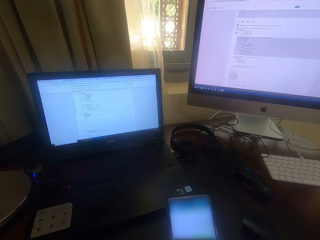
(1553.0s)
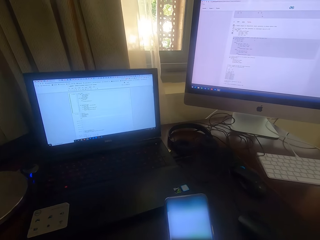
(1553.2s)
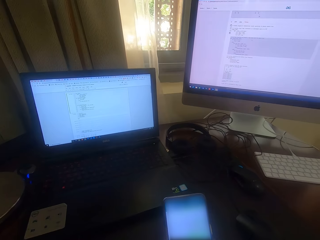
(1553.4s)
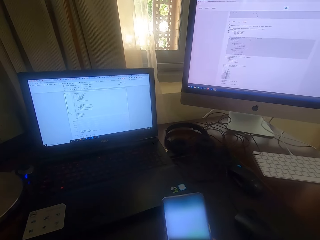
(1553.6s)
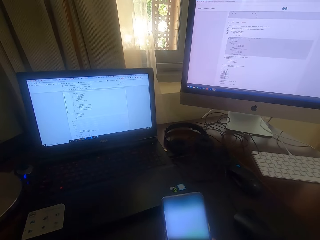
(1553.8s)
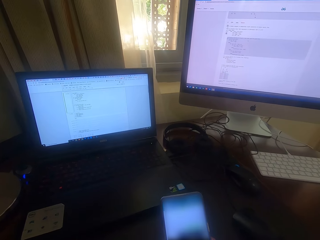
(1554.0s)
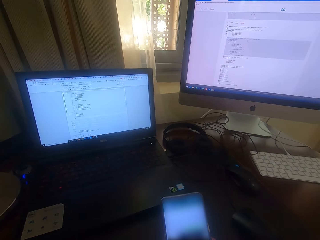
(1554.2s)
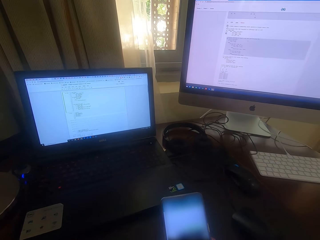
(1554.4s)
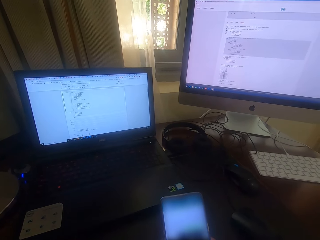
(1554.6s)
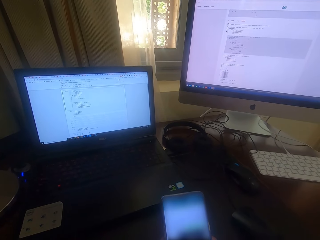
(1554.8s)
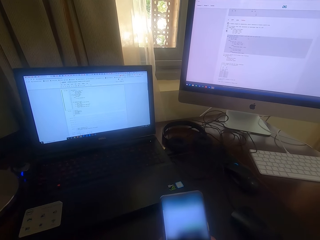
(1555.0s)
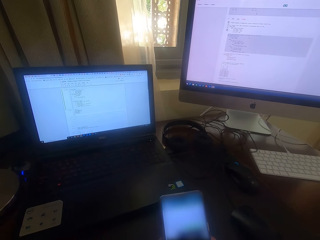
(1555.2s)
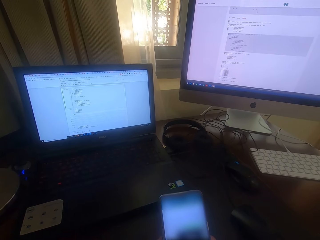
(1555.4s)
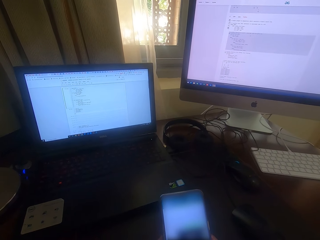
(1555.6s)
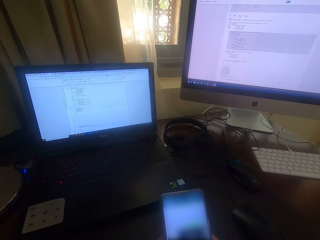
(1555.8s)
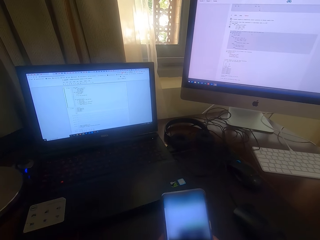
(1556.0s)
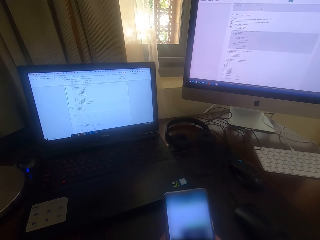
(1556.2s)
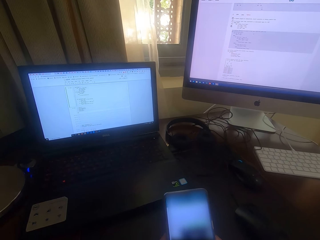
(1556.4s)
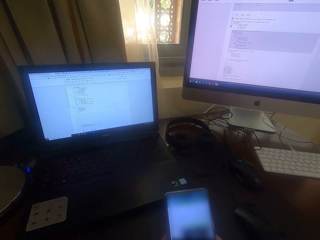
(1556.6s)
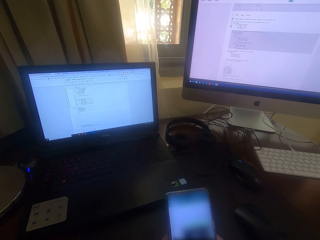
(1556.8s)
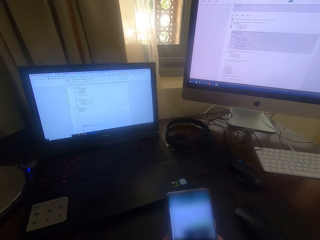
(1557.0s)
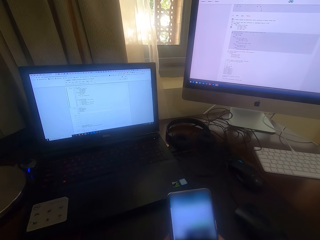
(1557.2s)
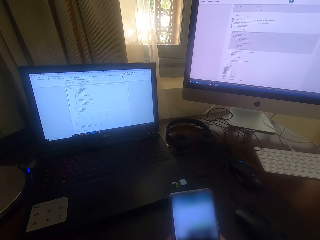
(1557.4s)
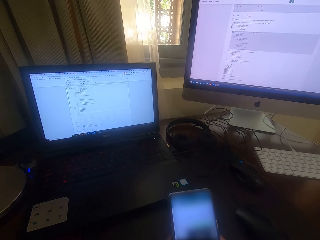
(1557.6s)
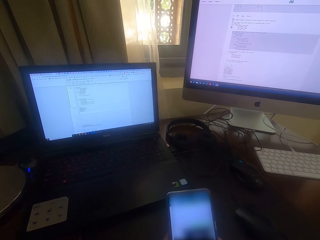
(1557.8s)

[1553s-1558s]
The camera wearer scrolls the phone.

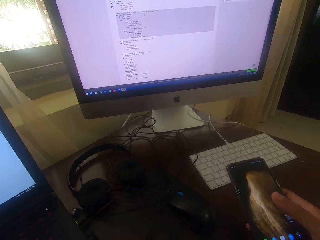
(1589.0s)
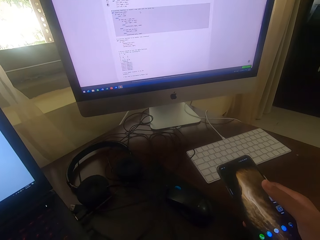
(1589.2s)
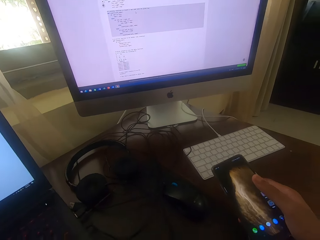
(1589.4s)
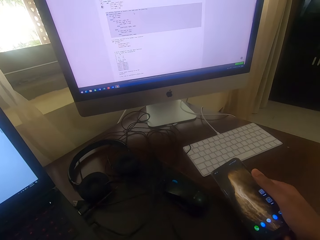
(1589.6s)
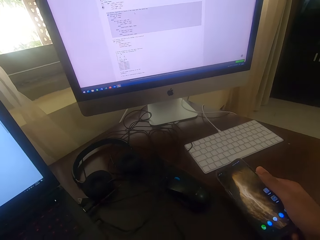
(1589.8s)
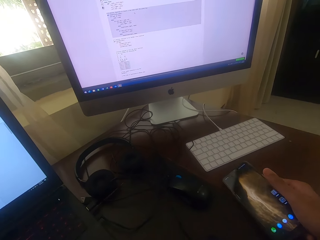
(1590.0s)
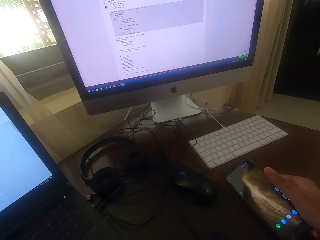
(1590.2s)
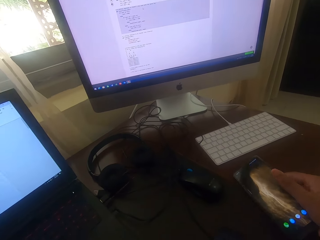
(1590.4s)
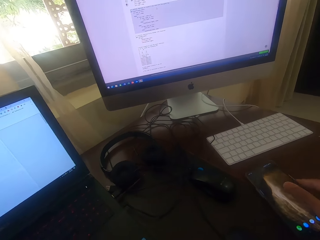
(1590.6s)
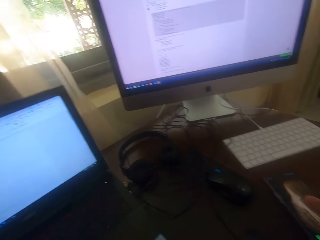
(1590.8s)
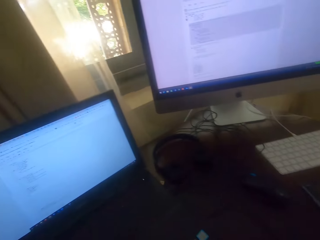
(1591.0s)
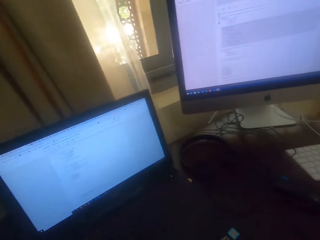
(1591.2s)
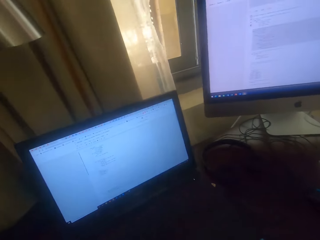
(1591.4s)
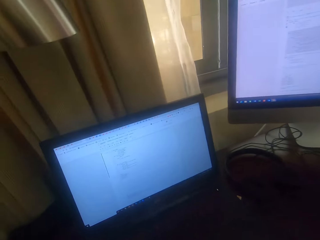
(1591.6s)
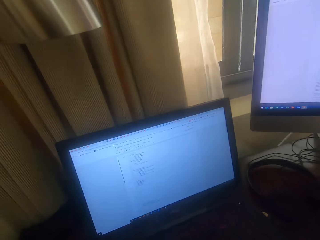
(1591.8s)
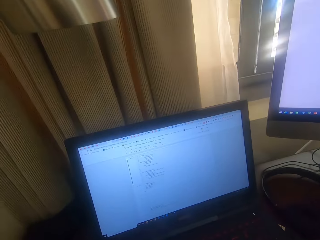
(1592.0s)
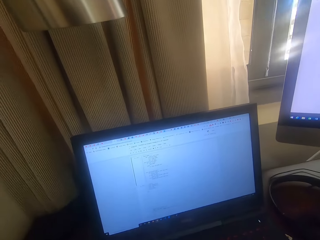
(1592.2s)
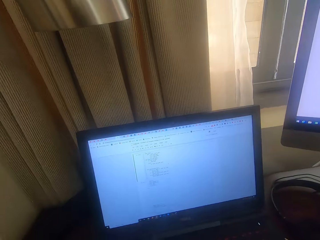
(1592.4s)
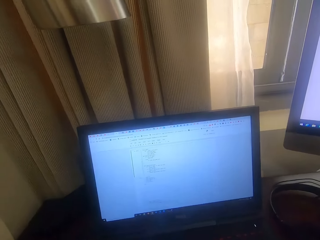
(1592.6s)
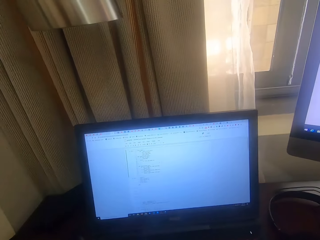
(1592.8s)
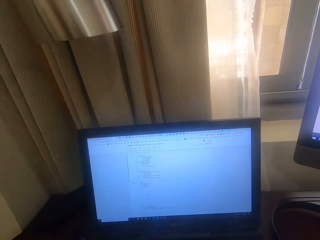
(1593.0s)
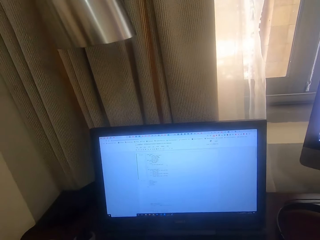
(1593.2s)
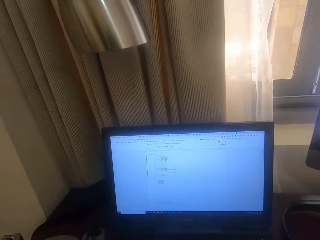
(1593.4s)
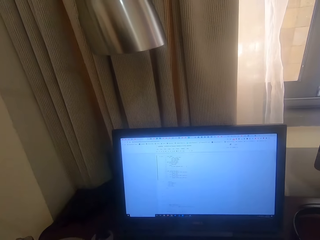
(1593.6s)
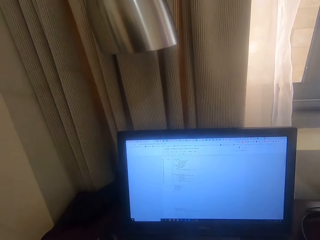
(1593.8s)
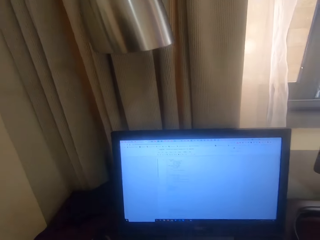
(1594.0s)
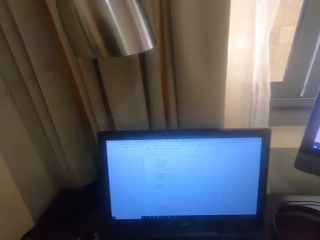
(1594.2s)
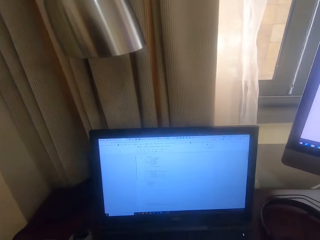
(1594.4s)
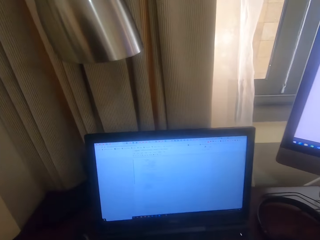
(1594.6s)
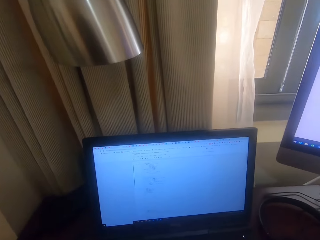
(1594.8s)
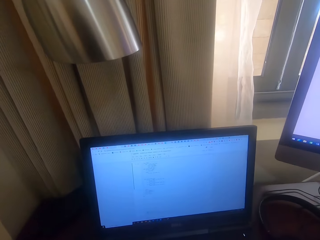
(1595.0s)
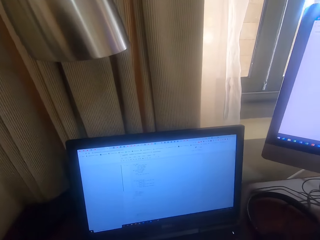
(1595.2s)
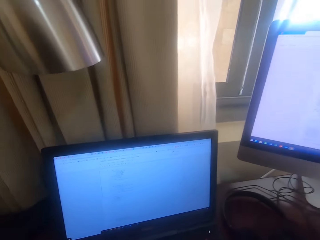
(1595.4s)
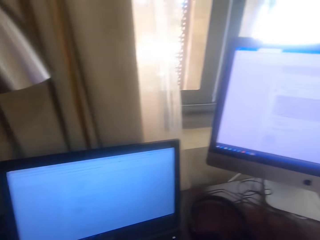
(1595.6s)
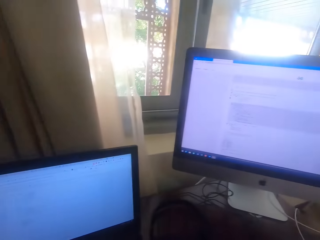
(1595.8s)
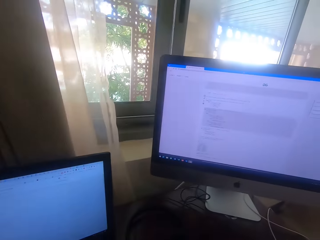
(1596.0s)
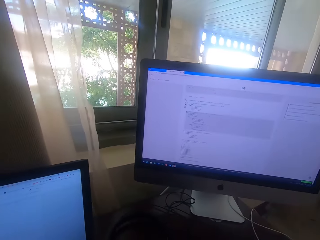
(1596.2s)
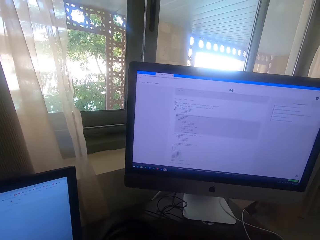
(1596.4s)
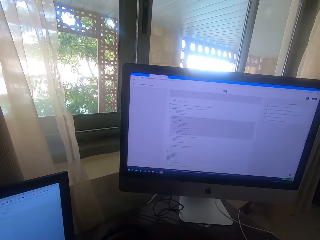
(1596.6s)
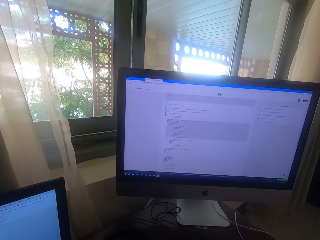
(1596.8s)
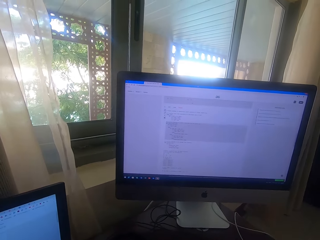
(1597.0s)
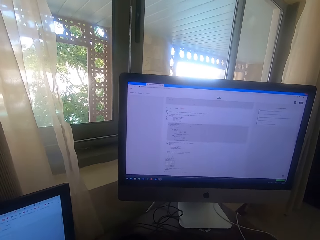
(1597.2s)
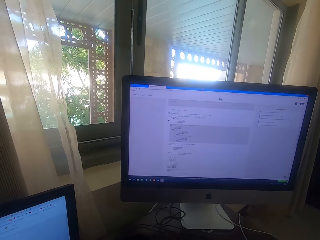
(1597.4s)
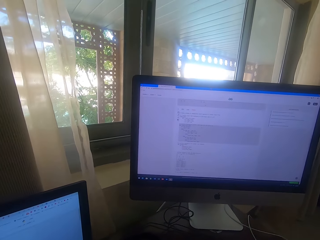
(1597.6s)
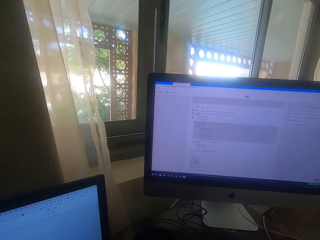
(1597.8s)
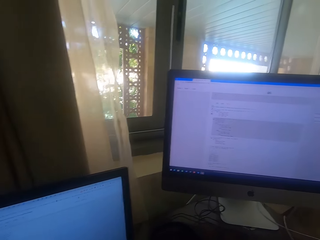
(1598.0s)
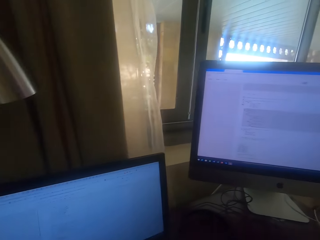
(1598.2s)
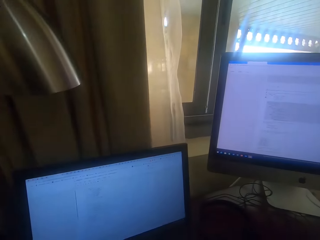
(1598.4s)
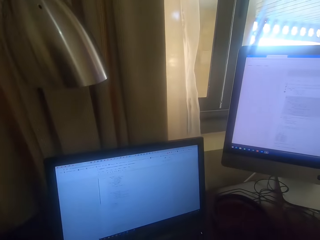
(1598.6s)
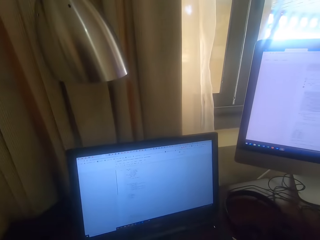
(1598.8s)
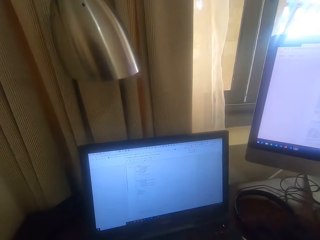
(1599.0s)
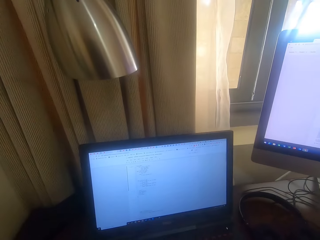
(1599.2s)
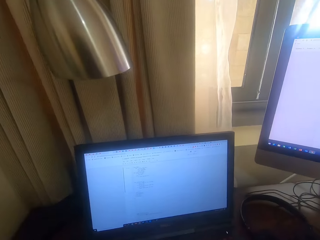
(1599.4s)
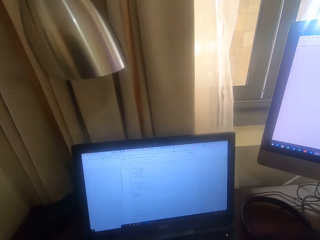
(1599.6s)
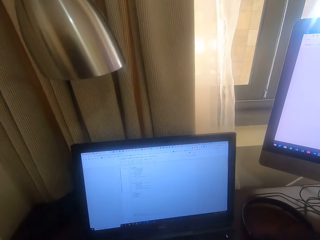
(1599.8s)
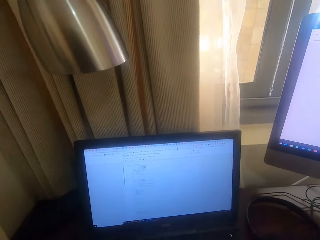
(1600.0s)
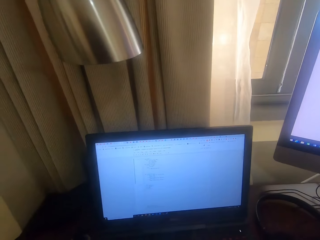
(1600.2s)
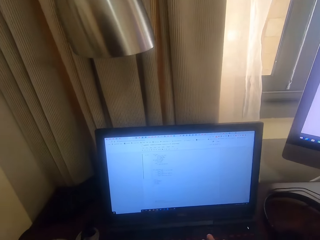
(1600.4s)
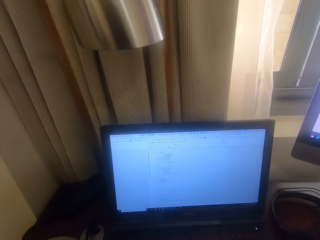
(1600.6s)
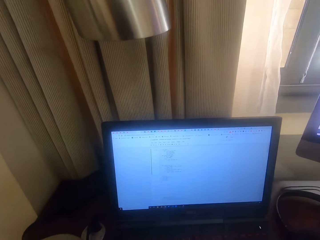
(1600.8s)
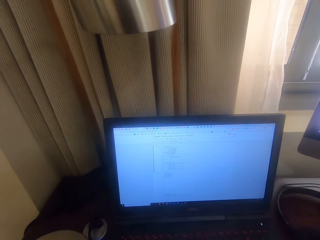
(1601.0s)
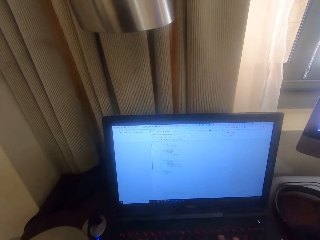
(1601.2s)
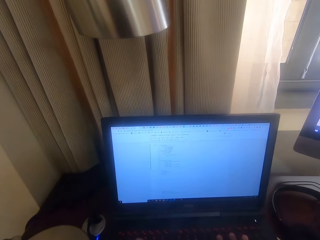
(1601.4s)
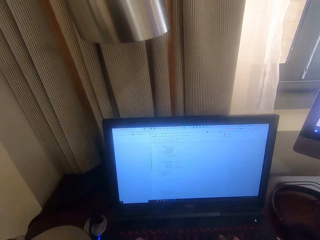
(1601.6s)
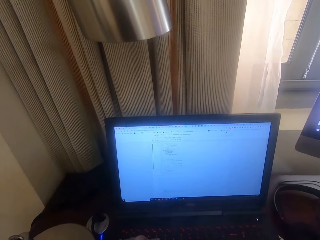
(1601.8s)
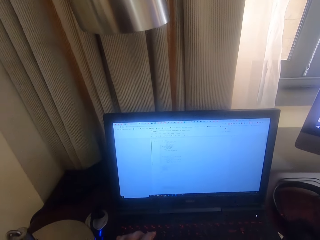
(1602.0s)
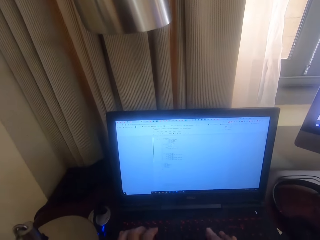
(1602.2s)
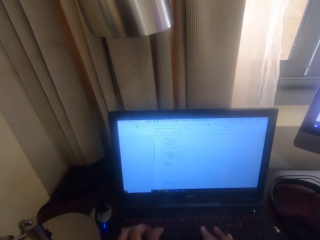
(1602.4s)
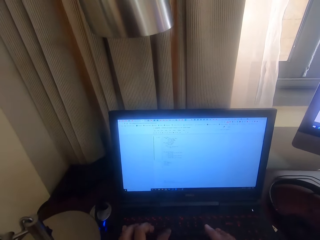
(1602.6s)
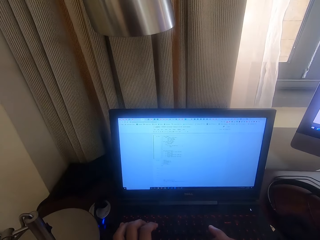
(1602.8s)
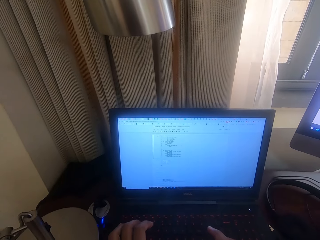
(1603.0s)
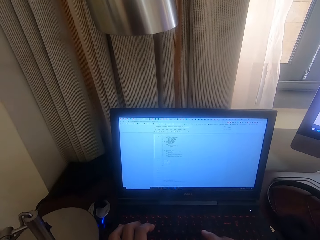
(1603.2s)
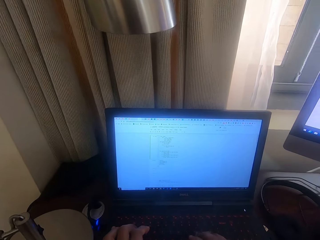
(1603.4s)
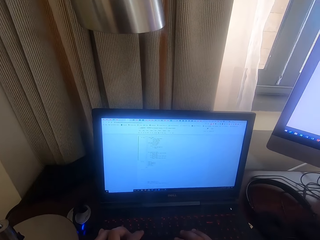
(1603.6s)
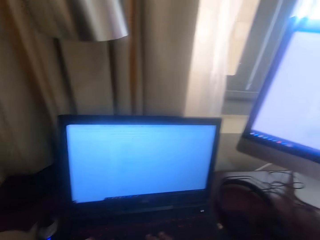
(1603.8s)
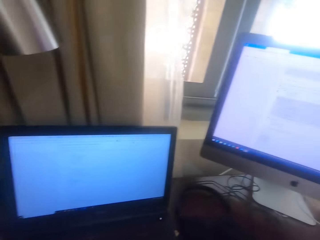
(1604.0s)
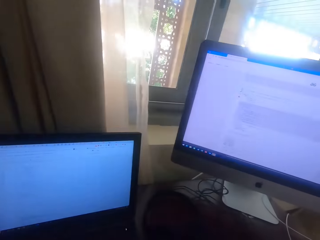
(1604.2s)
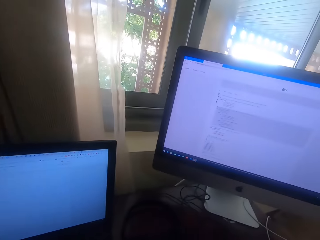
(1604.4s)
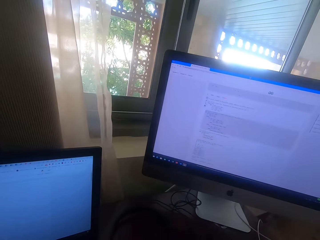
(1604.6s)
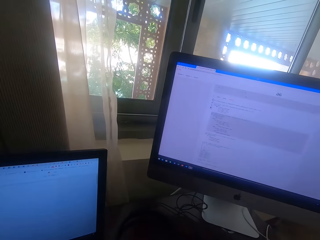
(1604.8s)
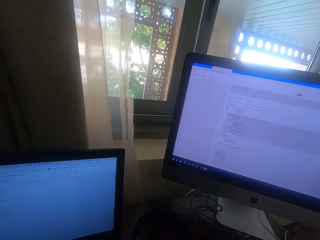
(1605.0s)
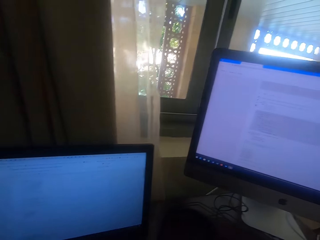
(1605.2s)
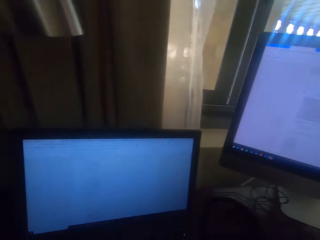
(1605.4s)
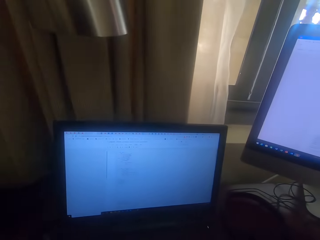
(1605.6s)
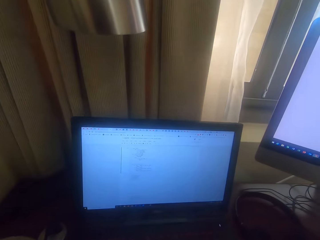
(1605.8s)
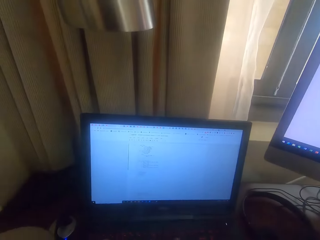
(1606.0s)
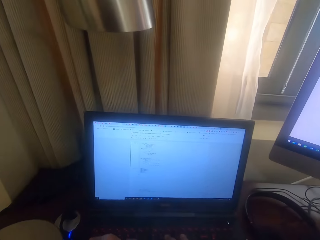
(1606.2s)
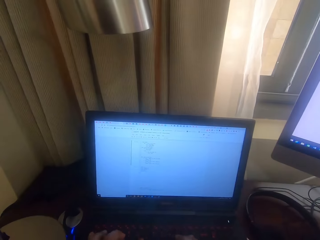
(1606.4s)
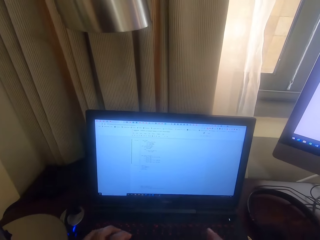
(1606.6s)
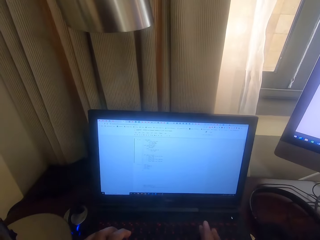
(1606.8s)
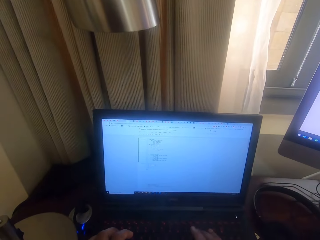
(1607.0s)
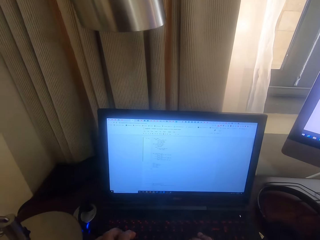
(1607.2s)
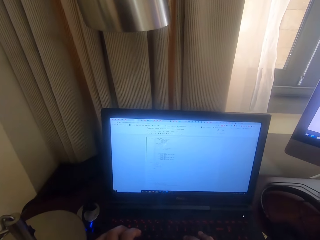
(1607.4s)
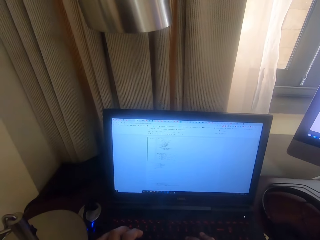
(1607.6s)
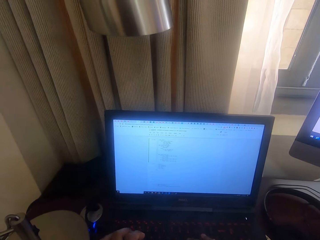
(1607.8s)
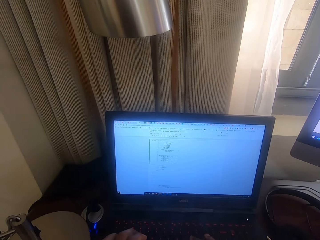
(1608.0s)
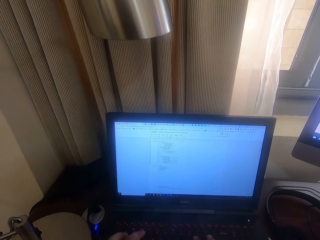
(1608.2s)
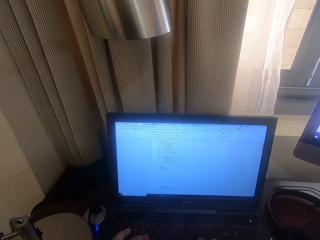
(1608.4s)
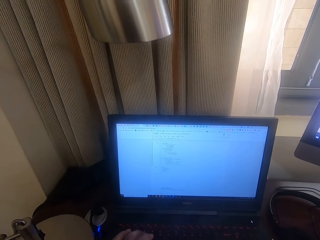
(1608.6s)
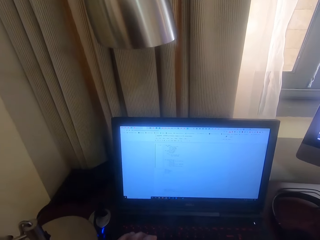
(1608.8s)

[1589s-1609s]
The camera wearer puts the phone on the table. They operate on the laptop. They look at the desktop. They look at the laptop. They operate on the laptop. They look at the desktop. They operate on the laptop.
